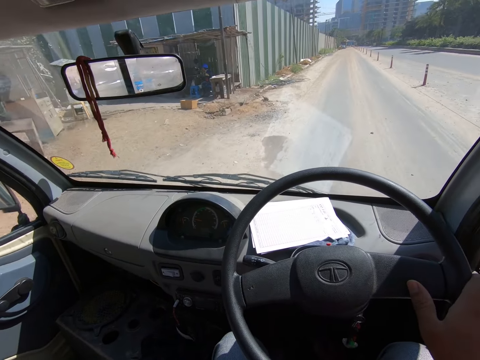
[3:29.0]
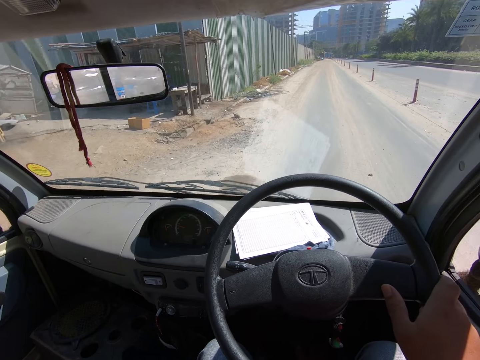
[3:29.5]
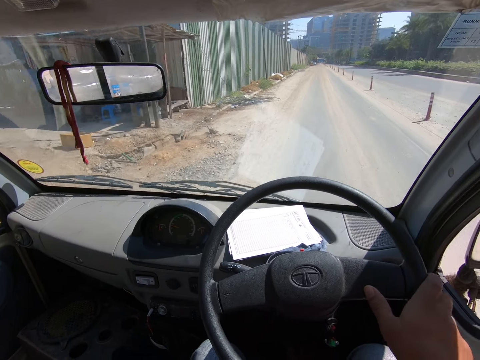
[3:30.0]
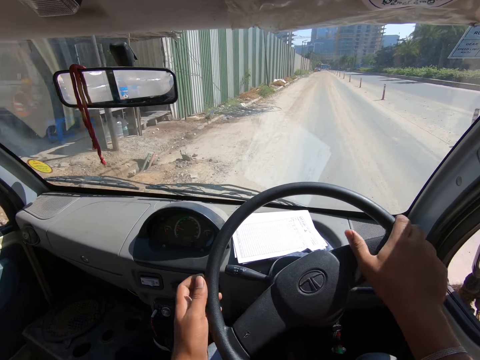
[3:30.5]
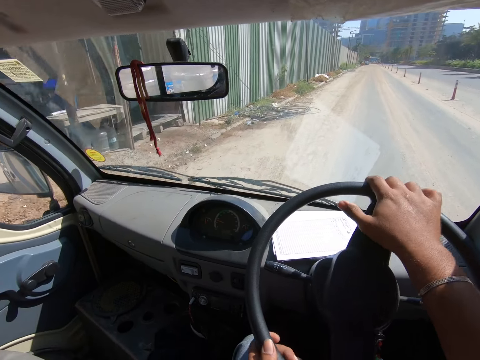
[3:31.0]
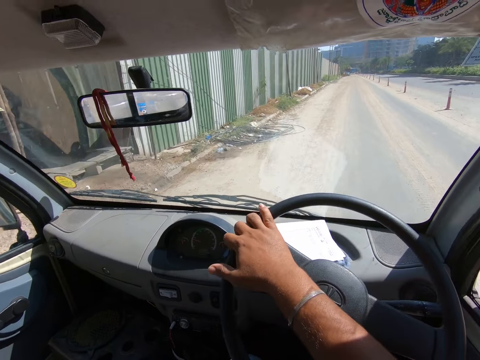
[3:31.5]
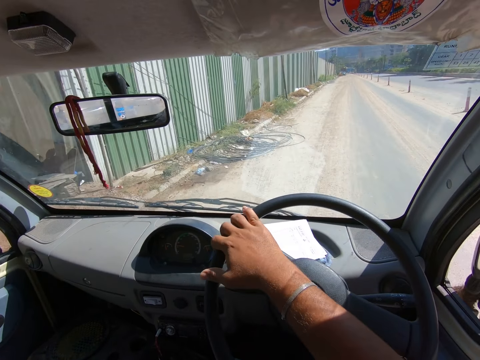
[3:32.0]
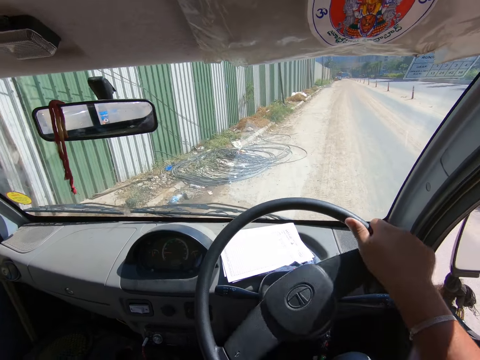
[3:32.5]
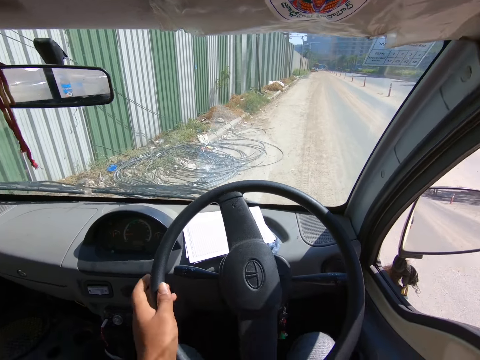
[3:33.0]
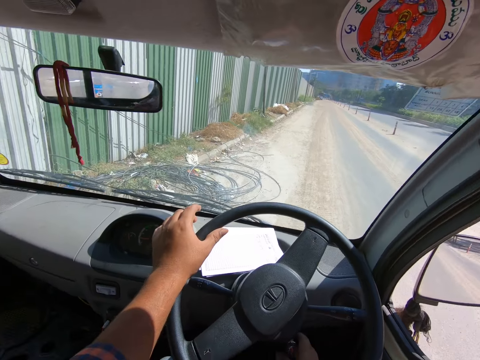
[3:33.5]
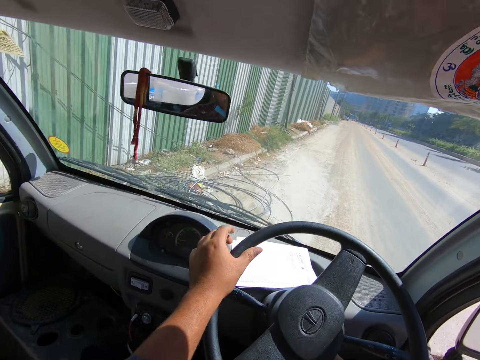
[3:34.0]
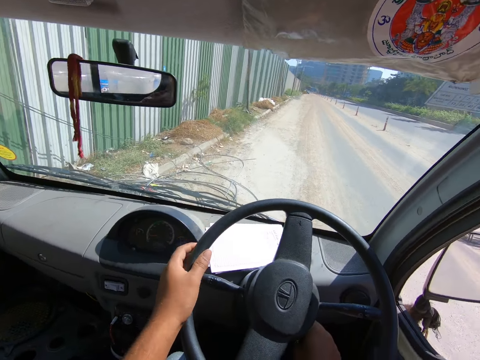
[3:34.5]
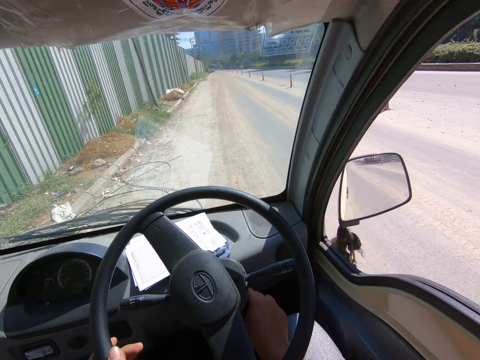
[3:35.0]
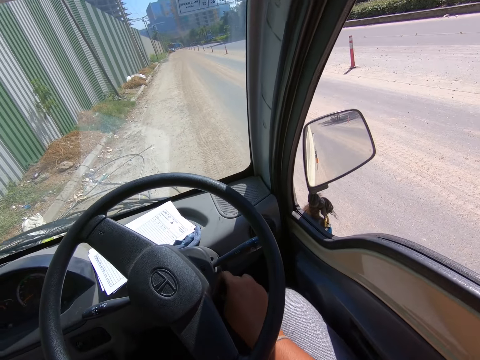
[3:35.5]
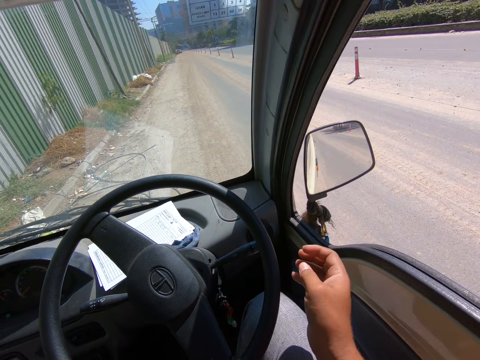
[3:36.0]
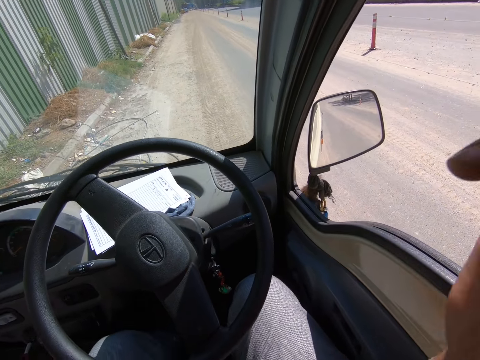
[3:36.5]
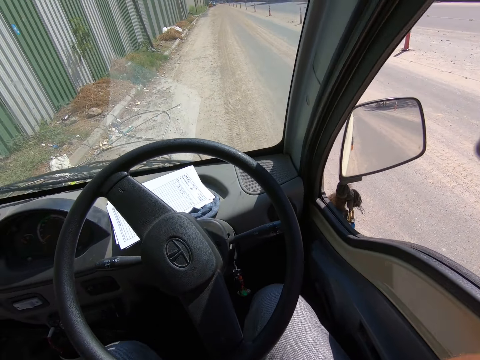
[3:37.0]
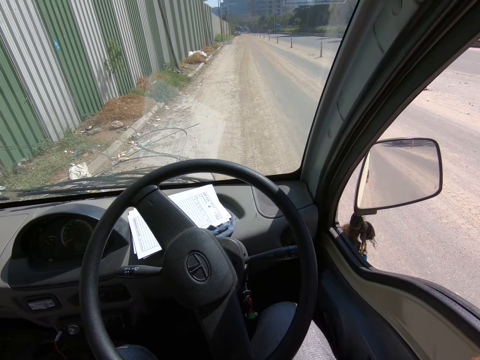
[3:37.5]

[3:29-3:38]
The camera wearer parks the car by the road with both hands. He turns off the ignition of the car with his right hand.
